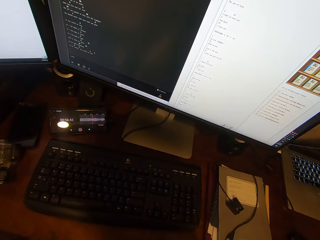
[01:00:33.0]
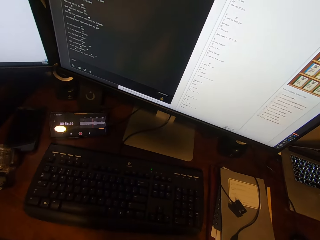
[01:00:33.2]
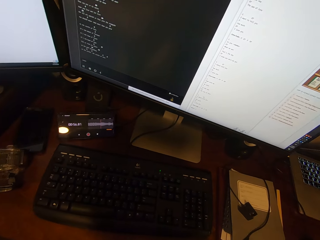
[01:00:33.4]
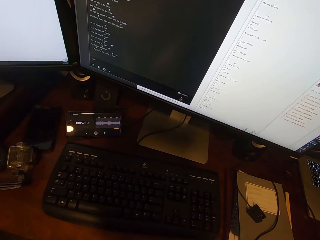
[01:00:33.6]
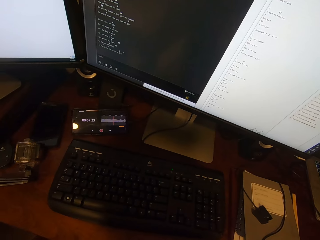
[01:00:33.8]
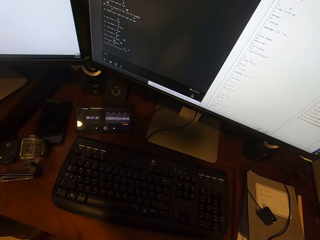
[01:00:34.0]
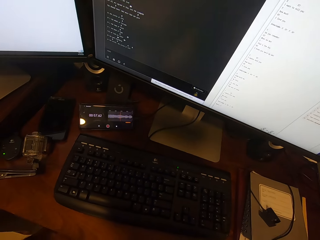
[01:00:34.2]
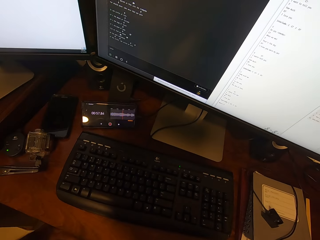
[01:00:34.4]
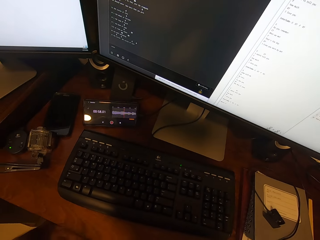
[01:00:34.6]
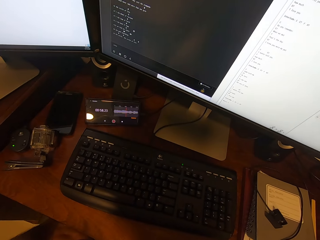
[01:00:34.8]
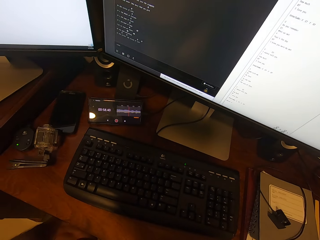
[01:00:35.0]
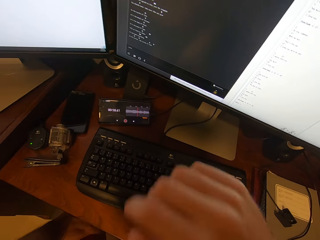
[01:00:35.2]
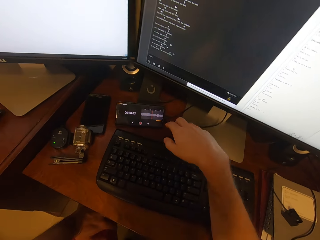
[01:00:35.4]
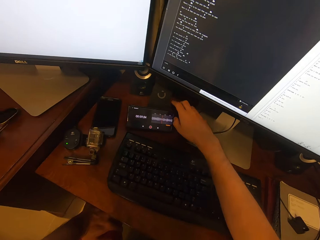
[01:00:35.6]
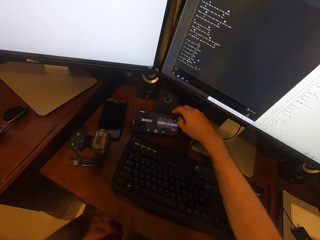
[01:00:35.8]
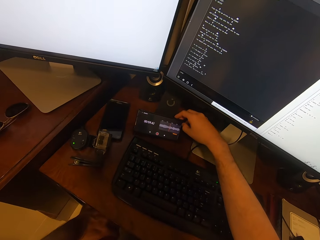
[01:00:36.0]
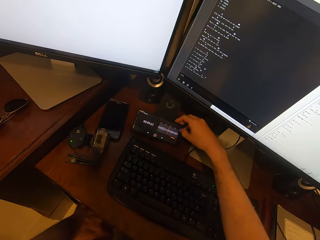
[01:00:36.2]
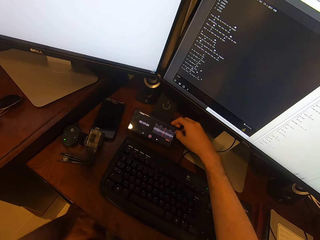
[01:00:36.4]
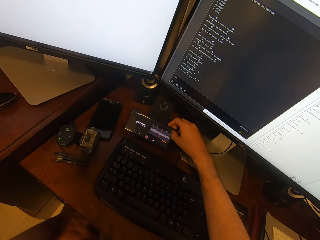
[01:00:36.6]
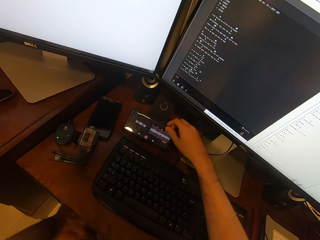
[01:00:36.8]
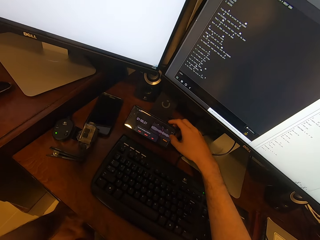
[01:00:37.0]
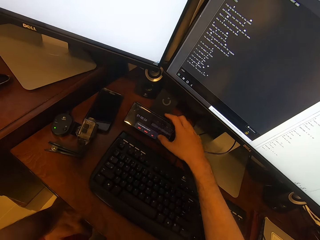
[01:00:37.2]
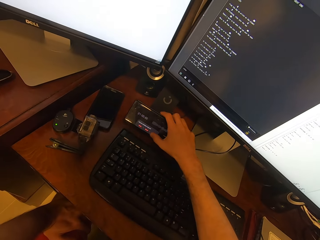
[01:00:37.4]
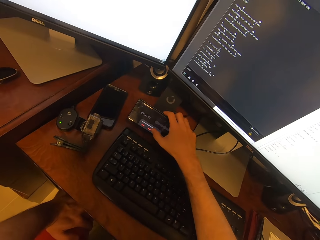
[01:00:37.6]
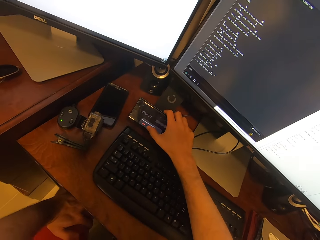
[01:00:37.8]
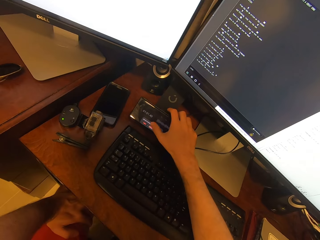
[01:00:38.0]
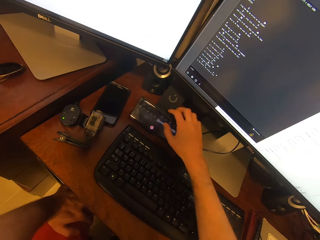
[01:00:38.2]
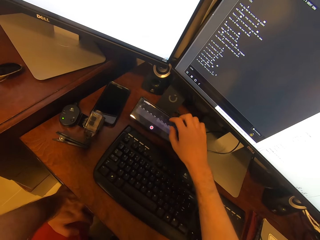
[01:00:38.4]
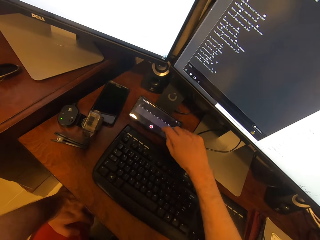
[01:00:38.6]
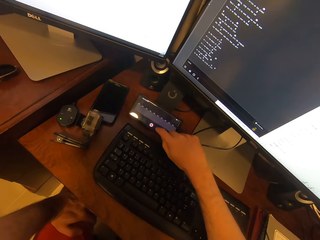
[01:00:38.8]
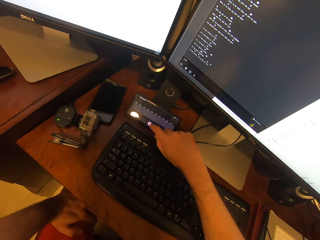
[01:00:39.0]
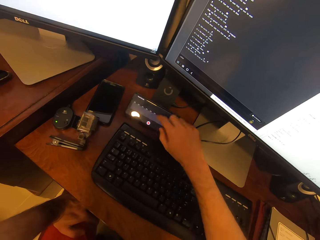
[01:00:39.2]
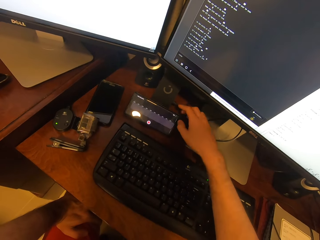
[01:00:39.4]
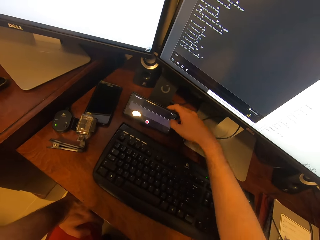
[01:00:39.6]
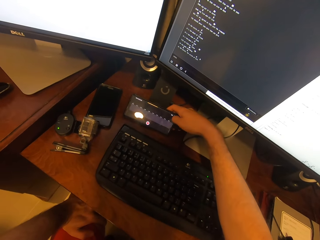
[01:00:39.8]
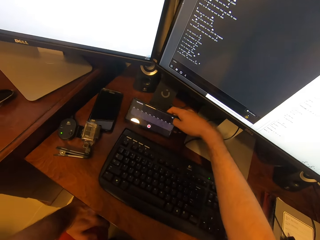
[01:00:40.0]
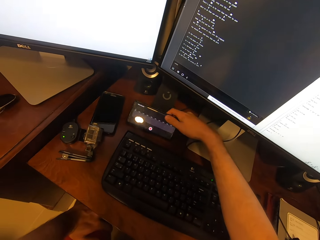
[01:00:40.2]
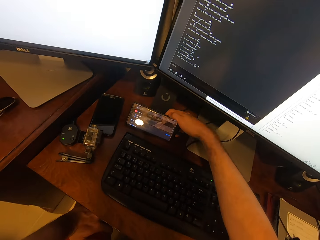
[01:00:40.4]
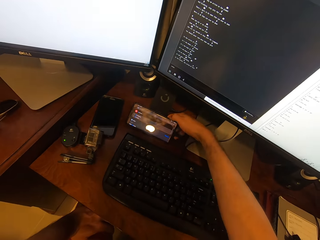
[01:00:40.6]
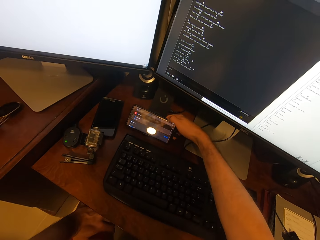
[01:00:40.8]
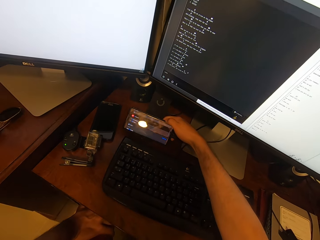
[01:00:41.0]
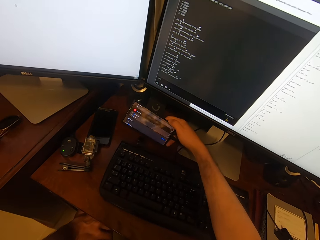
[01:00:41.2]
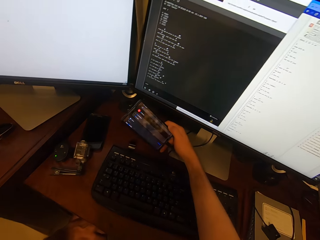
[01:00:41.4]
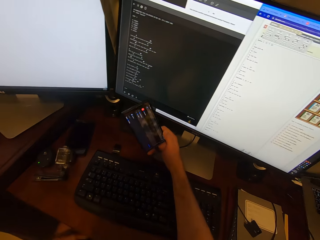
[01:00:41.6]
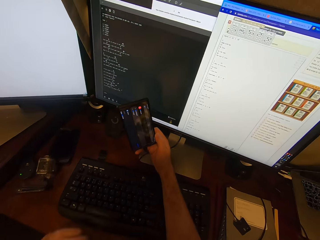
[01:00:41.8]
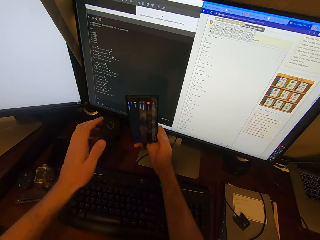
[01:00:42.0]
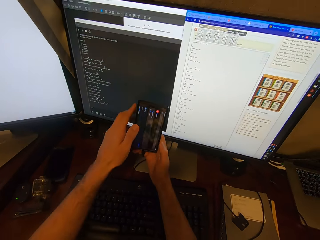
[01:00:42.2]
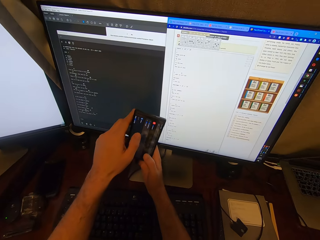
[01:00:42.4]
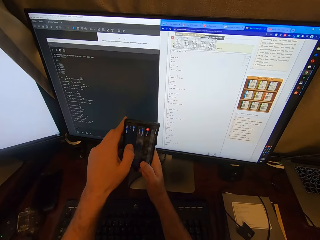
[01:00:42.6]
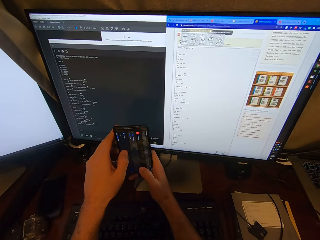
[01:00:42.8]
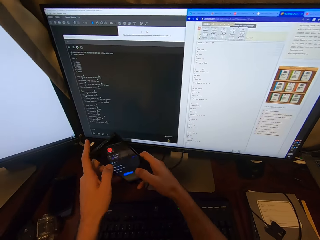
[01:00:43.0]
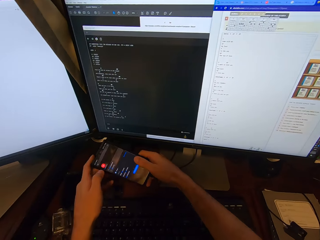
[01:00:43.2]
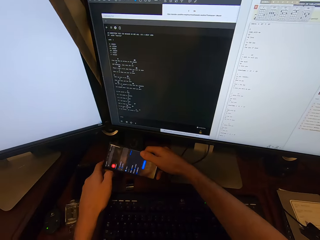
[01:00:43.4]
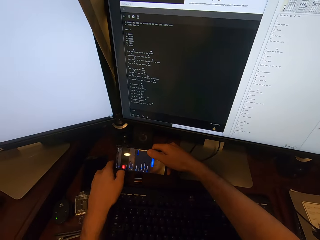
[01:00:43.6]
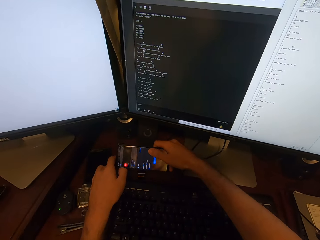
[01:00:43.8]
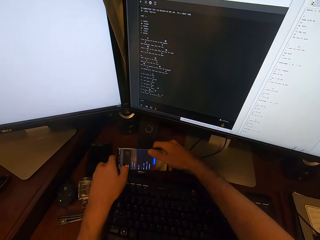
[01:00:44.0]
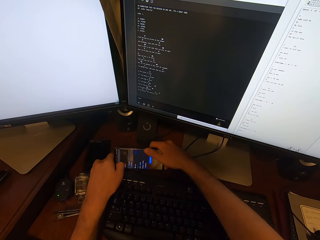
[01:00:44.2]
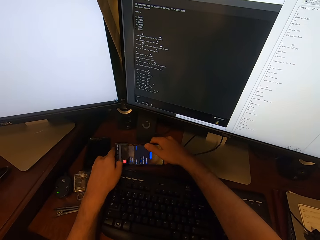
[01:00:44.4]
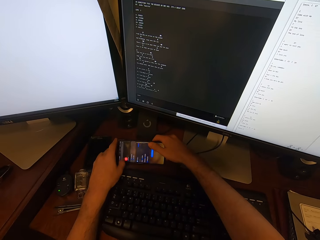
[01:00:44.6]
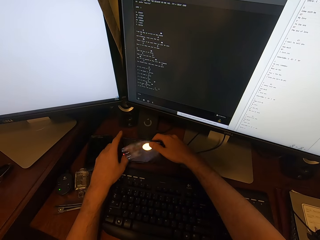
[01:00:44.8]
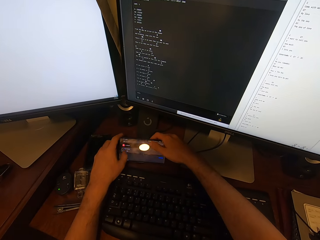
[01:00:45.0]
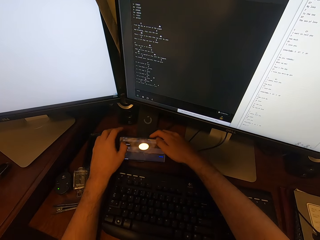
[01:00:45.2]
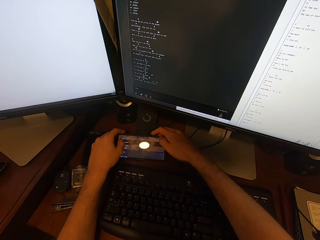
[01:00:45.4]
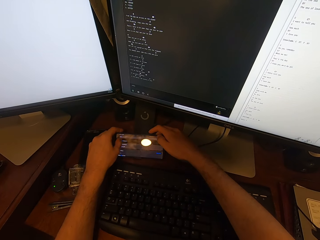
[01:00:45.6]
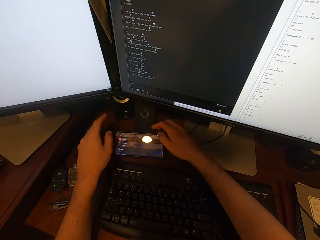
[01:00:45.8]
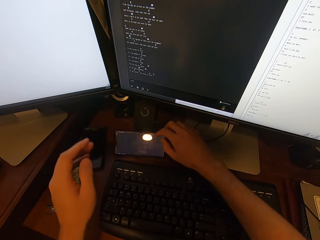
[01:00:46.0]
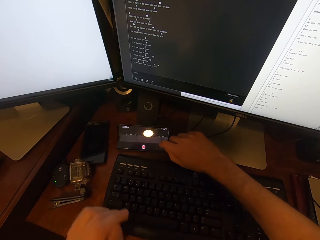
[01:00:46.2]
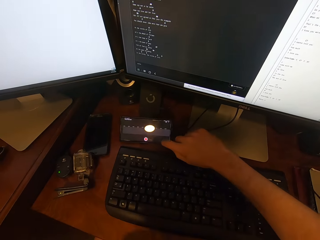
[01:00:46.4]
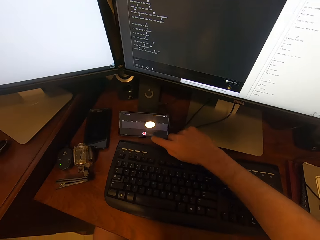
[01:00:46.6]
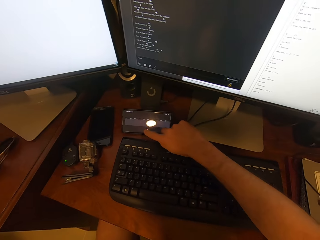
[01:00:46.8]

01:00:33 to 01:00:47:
The camera wearer operates the phone on the stand. They lift the phone from the stand. They hold the phone with both hands. They position the phone on the stand.

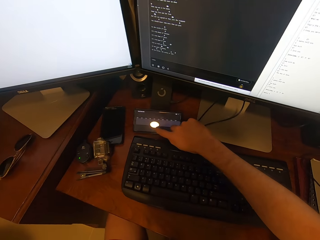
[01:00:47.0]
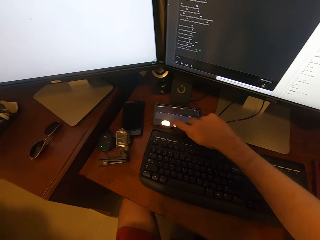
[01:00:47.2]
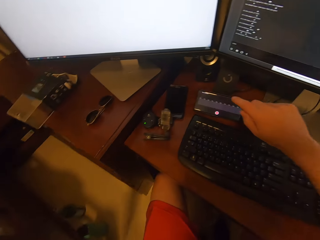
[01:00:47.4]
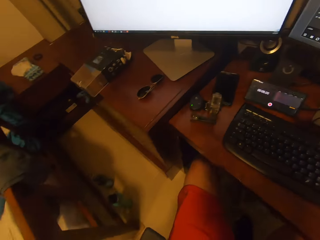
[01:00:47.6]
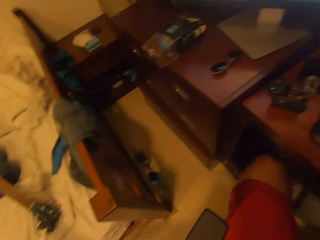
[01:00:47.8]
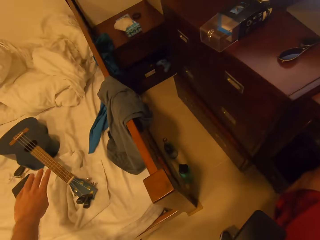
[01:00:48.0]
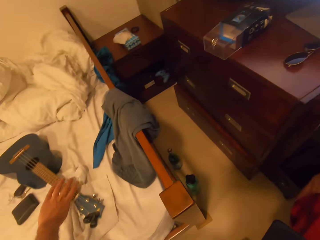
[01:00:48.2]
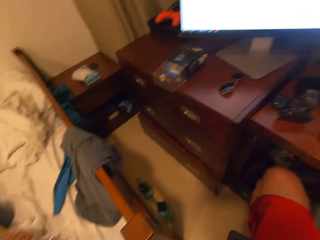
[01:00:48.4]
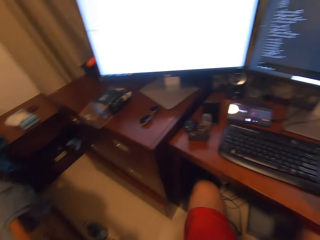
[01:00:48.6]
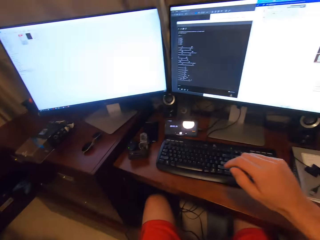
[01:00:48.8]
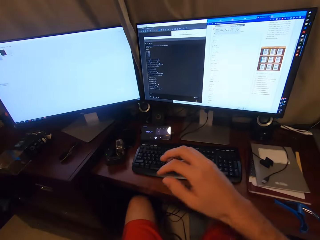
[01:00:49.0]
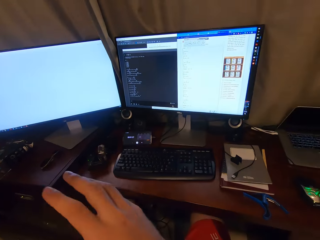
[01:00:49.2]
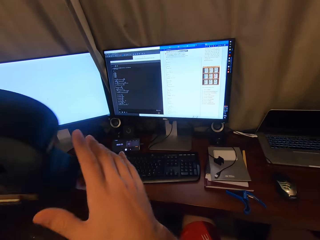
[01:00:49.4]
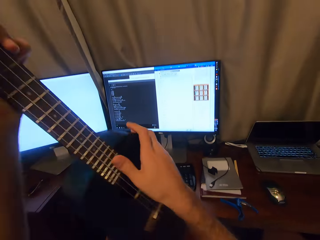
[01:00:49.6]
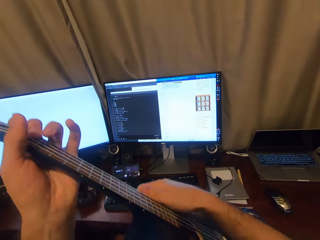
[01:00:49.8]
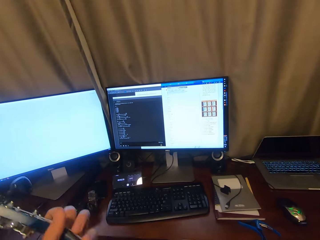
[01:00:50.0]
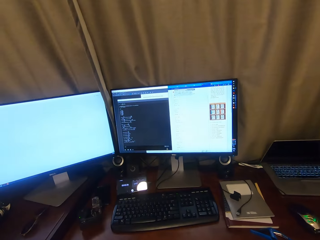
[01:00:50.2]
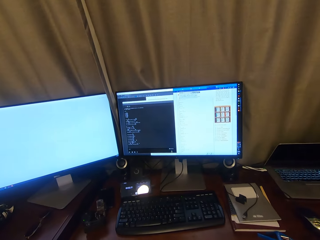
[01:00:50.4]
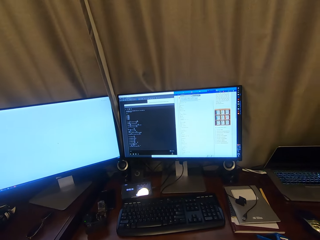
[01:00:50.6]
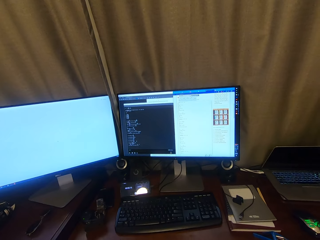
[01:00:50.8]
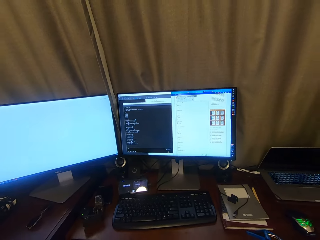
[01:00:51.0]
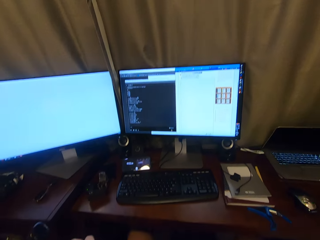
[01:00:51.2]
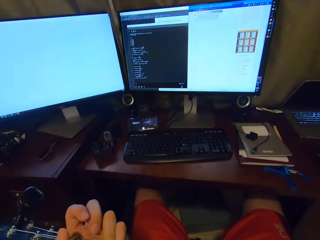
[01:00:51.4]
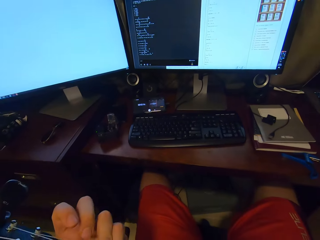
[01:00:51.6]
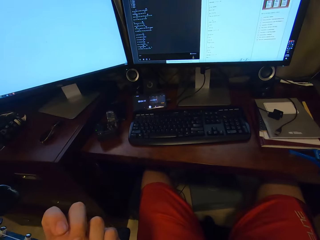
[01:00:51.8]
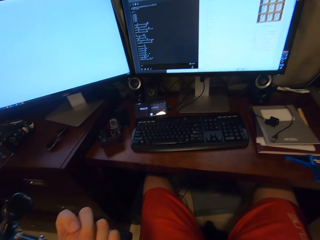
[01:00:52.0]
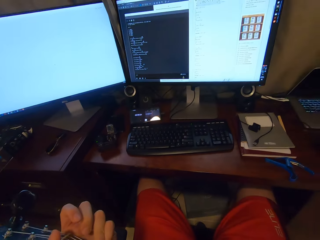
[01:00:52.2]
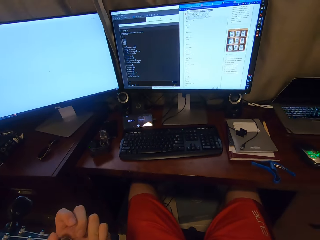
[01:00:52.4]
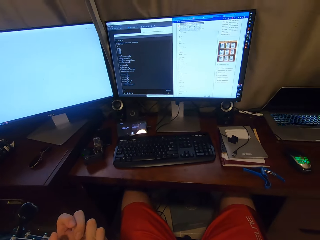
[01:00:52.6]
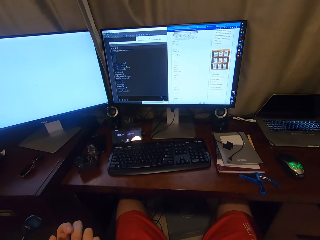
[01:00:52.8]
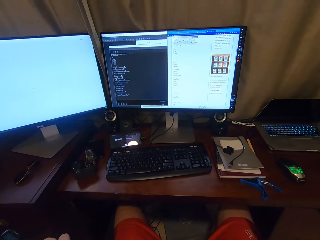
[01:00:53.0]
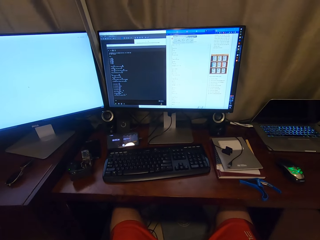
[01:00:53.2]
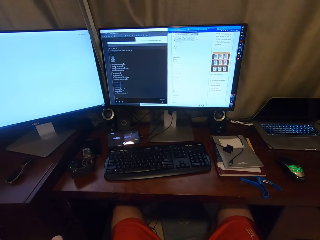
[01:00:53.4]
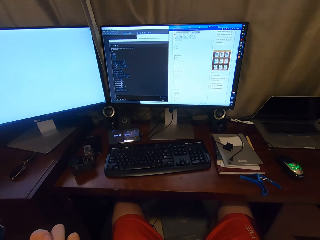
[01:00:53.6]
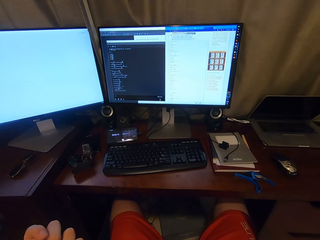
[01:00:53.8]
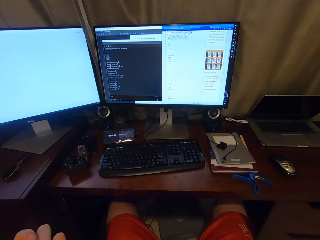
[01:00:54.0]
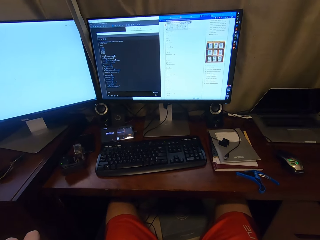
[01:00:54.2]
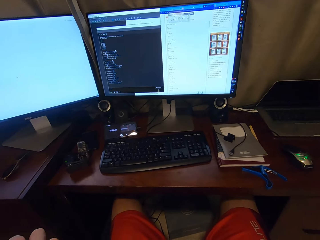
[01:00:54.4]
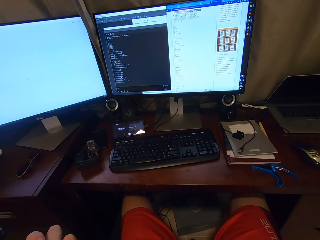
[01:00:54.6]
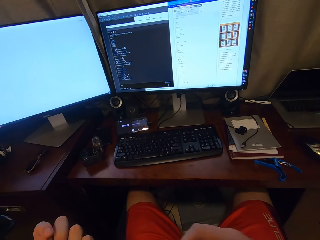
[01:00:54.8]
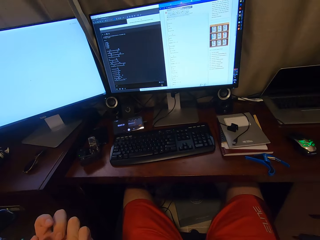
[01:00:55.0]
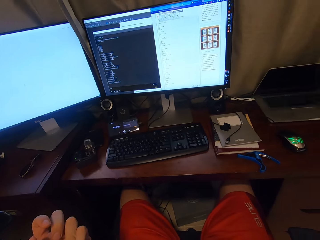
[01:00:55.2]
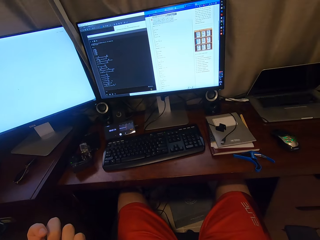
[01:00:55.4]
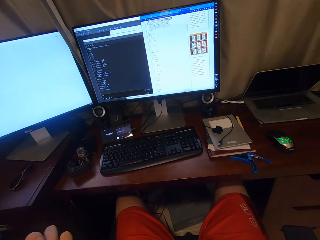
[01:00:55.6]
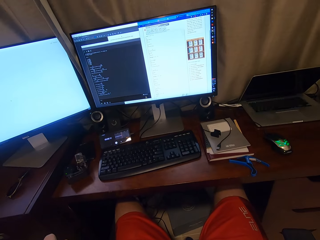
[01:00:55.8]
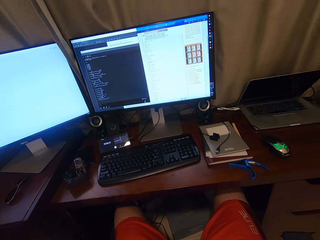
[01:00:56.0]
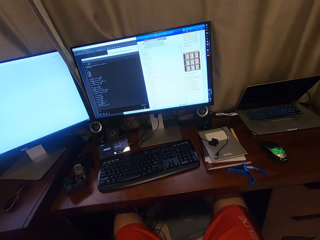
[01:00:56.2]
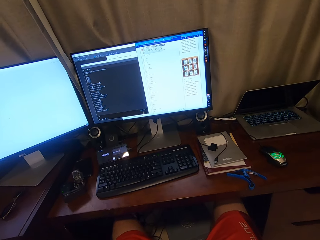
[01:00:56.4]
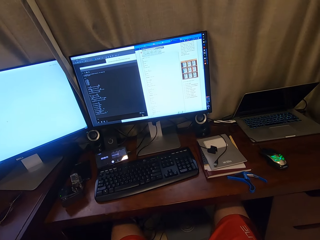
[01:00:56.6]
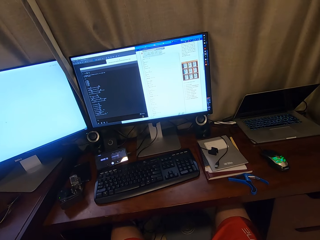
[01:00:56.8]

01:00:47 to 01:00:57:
The camera wearer operates the phone on the stand. They take the guitar from the bed. They position the guitar. They play the guitar. They play the guitar and sing.
